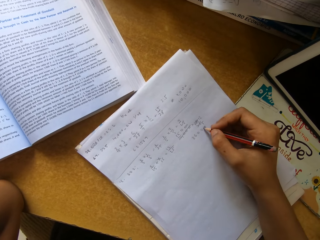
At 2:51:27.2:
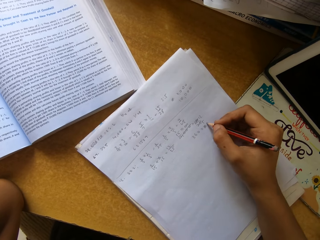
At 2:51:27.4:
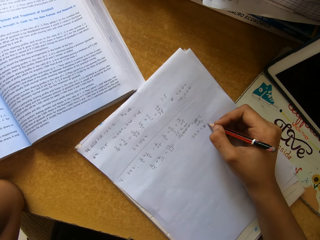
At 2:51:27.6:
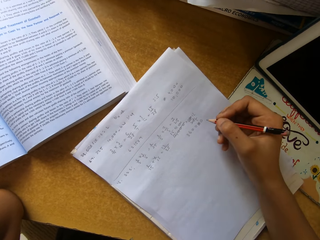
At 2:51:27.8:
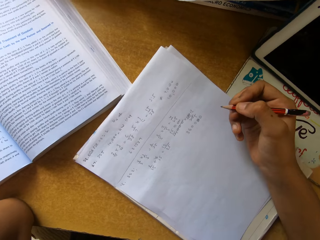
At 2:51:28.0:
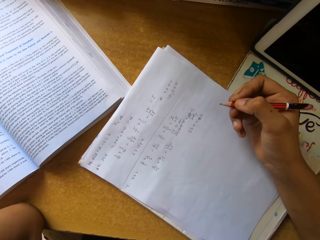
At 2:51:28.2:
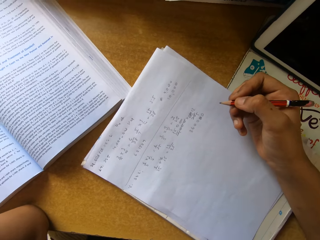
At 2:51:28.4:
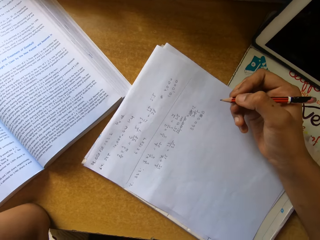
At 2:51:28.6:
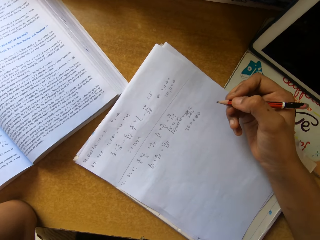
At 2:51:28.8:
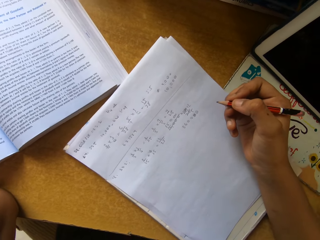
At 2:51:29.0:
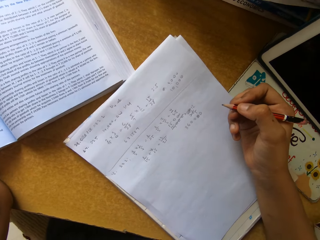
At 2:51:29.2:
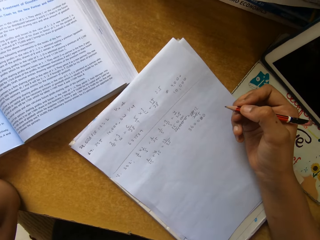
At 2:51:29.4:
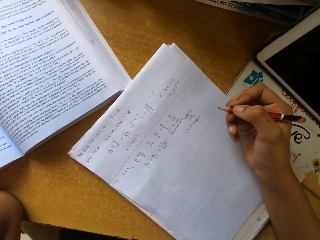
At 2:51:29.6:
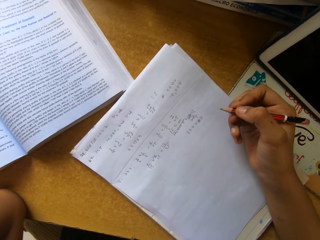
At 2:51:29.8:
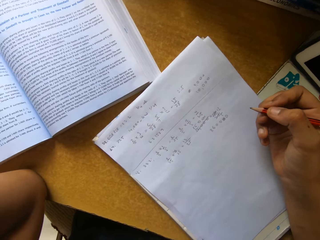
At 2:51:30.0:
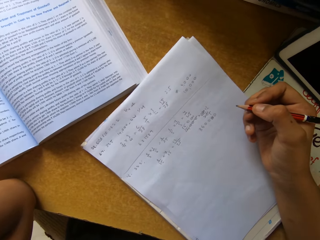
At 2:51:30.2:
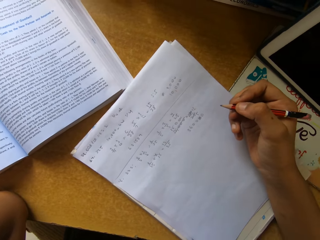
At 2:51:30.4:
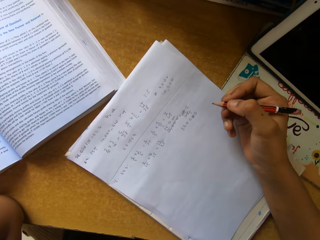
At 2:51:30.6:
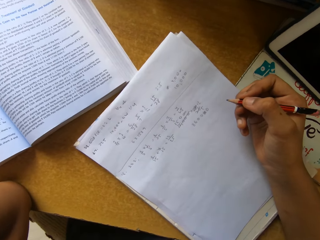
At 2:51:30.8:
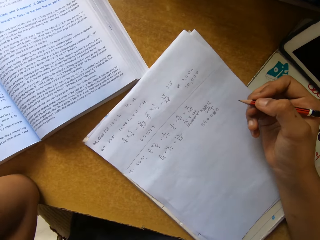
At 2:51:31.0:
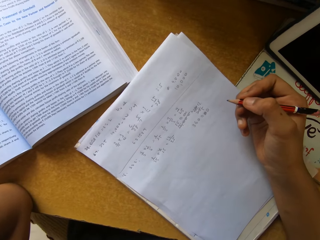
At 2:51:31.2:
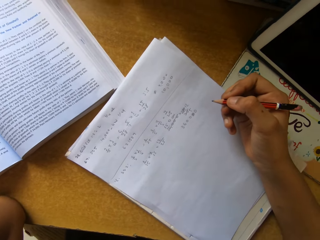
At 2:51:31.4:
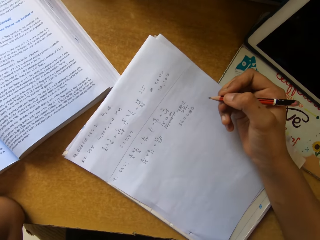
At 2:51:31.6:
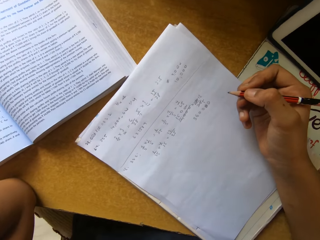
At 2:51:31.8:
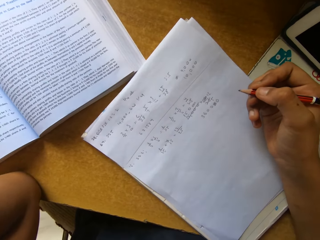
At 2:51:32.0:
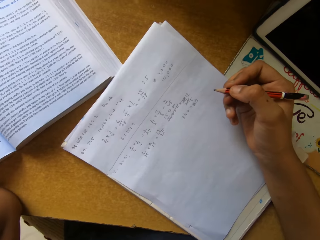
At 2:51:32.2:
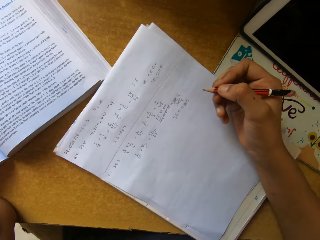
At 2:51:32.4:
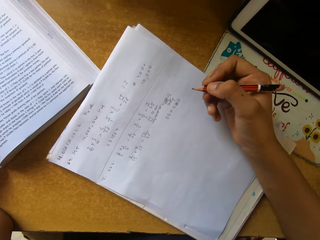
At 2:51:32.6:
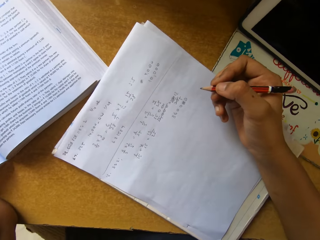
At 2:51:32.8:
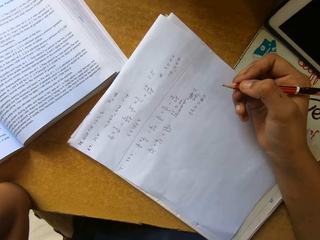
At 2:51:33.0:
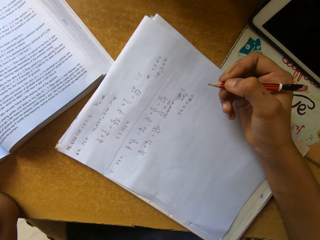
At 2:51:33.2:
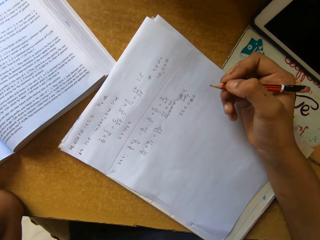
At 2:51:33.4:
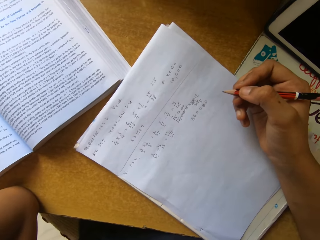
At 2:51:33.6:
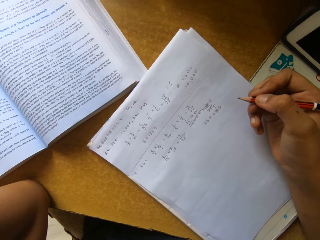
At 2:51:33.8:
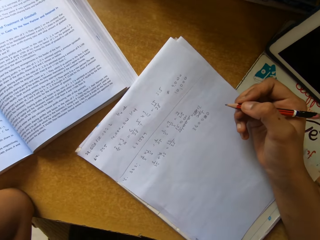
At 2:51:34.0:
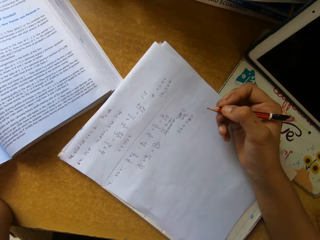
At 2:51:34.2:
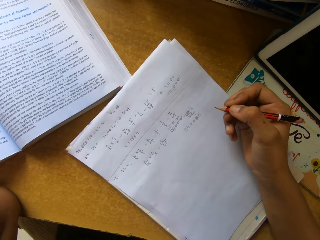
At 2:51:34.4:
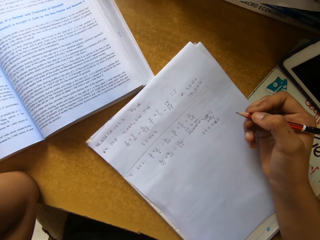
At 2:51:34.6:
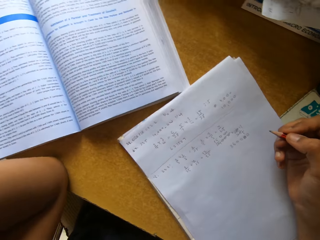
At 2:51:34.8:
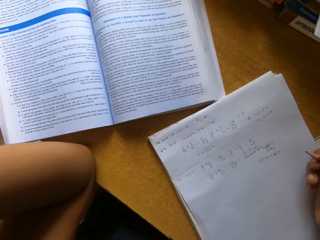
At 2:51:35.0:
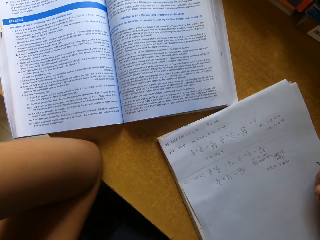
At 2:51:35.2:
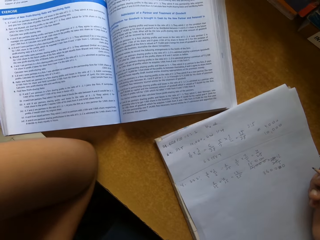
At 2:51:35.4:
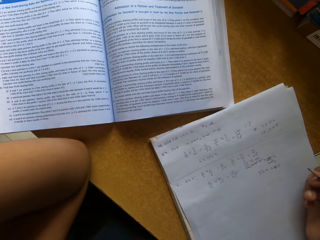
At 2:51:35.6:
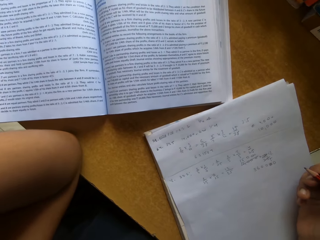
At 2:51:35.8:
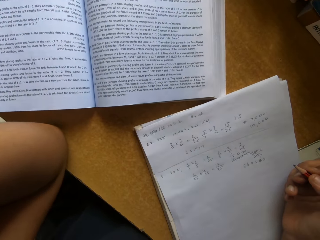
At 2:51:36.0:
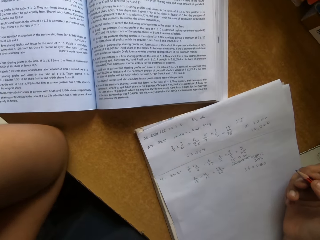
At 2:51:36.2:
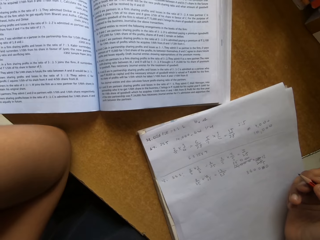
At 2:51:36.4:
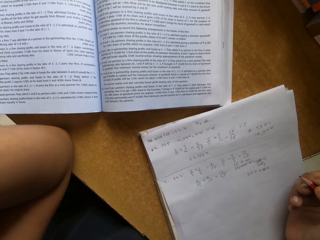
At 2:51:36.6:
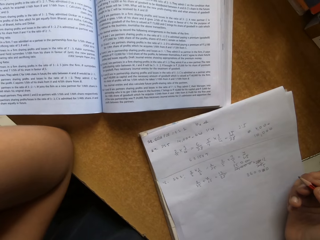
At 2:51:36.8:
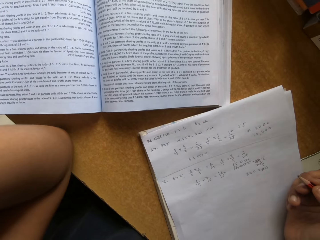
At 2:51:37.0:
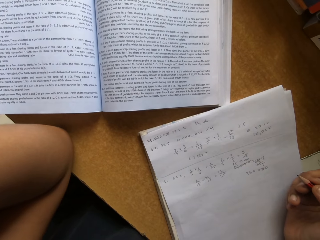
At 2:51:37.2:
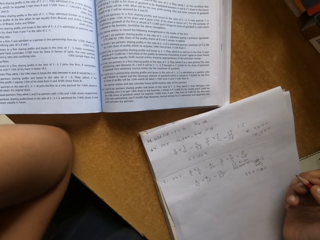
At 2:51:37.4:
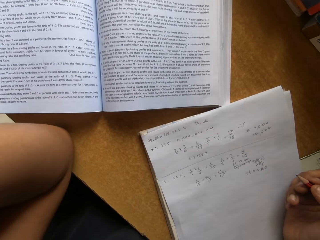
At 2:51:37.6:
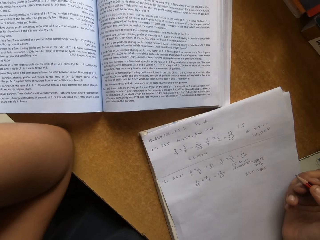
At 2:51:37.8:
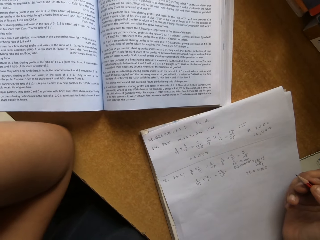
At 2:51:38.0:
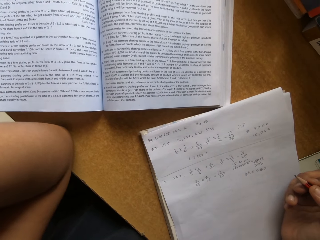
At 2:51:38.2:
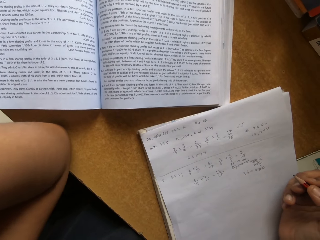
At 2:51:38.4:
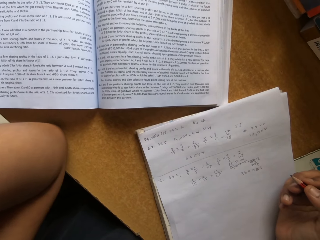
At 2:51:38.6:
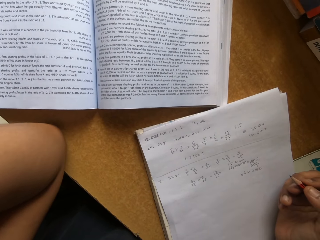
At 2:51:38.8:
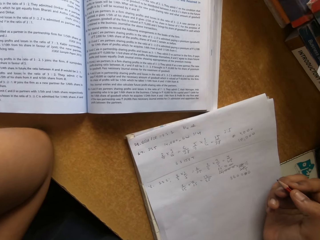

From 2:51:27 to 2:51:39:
The camera wearer writes on a book with a pencil. They read a text book.

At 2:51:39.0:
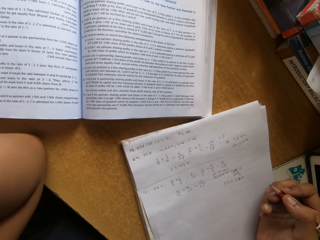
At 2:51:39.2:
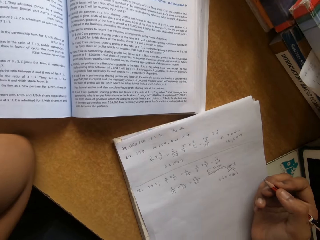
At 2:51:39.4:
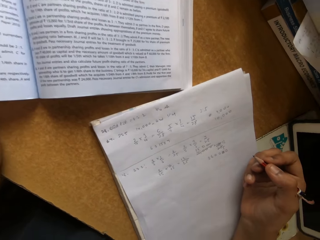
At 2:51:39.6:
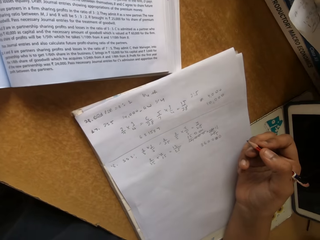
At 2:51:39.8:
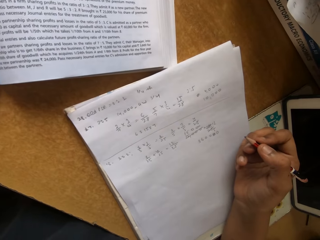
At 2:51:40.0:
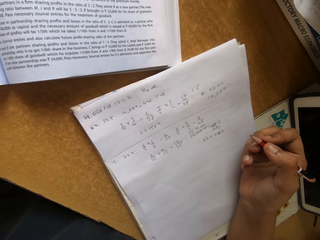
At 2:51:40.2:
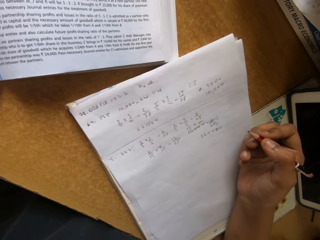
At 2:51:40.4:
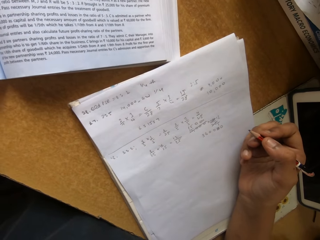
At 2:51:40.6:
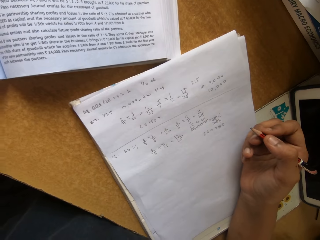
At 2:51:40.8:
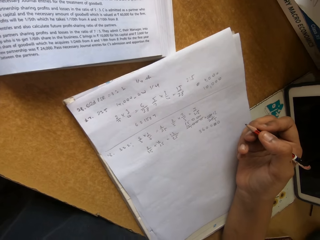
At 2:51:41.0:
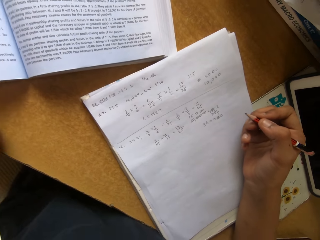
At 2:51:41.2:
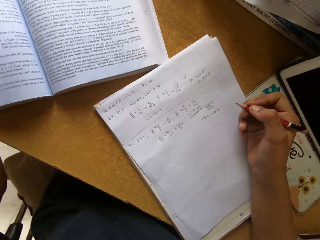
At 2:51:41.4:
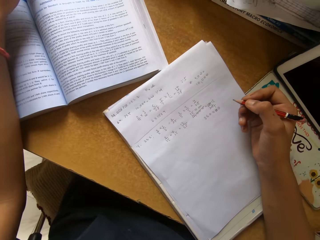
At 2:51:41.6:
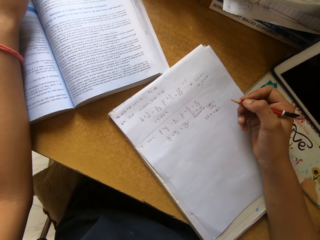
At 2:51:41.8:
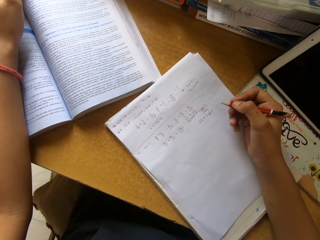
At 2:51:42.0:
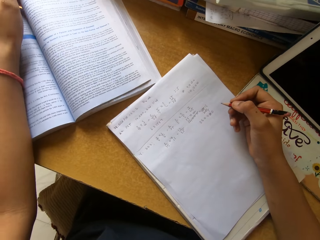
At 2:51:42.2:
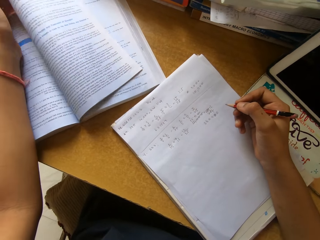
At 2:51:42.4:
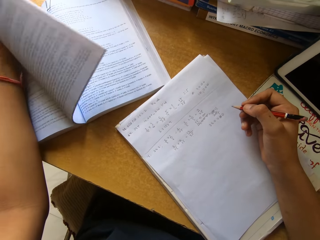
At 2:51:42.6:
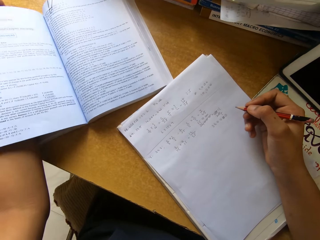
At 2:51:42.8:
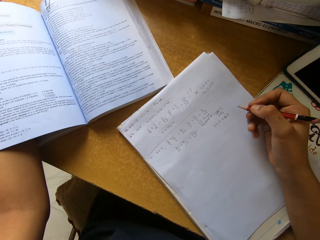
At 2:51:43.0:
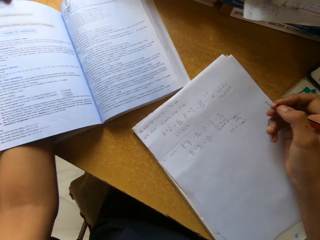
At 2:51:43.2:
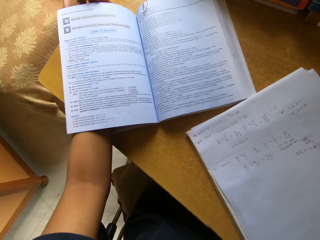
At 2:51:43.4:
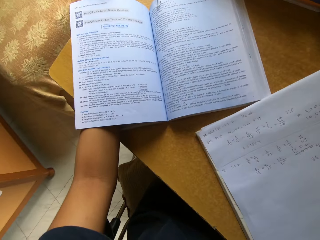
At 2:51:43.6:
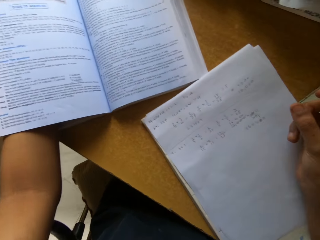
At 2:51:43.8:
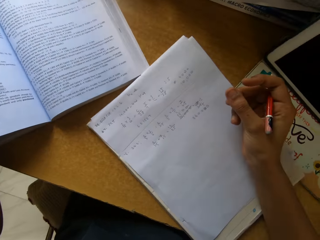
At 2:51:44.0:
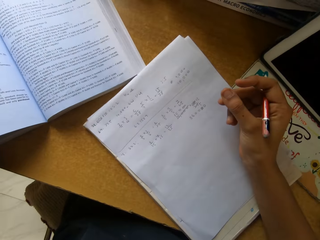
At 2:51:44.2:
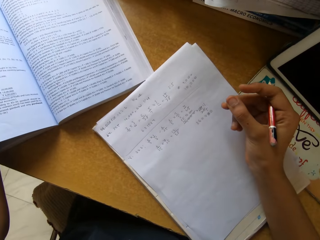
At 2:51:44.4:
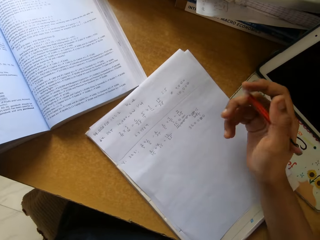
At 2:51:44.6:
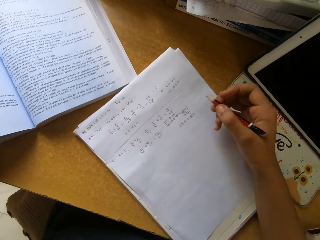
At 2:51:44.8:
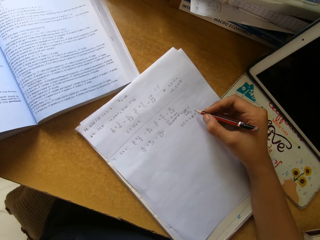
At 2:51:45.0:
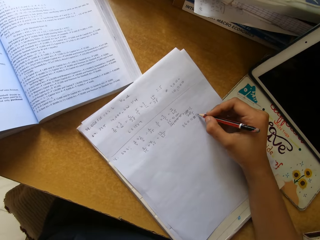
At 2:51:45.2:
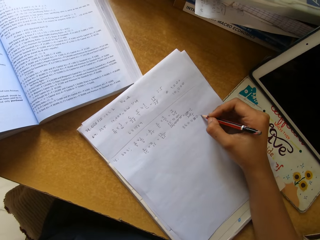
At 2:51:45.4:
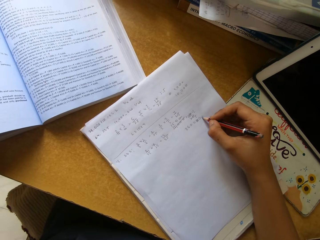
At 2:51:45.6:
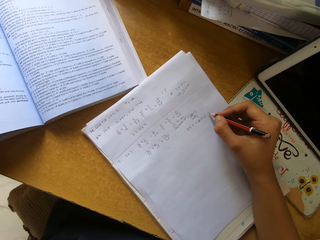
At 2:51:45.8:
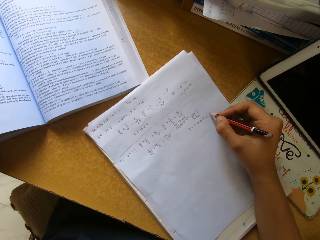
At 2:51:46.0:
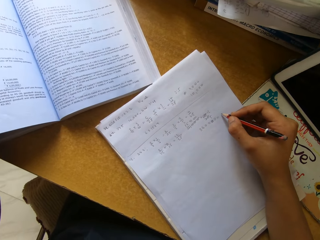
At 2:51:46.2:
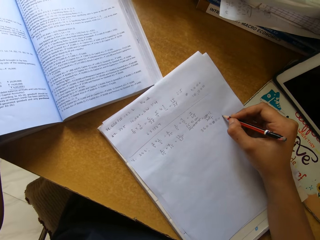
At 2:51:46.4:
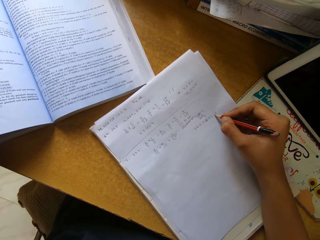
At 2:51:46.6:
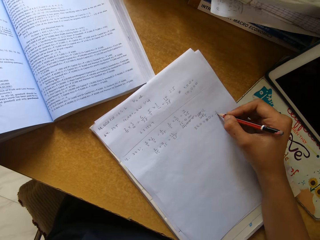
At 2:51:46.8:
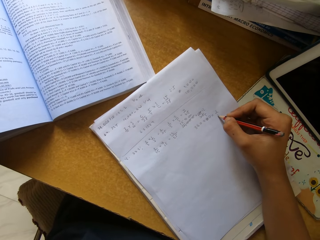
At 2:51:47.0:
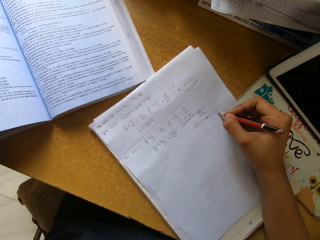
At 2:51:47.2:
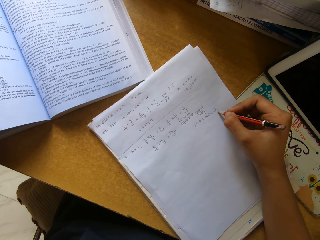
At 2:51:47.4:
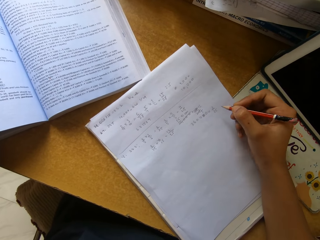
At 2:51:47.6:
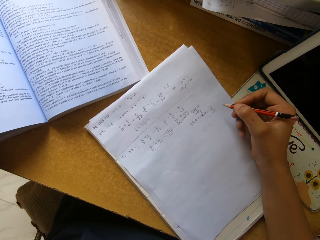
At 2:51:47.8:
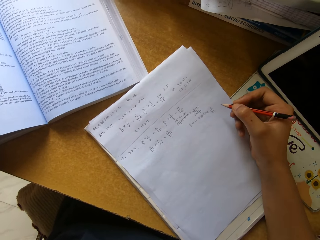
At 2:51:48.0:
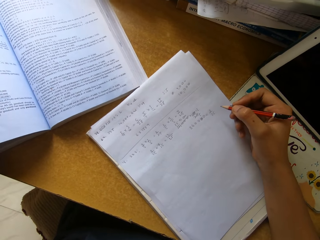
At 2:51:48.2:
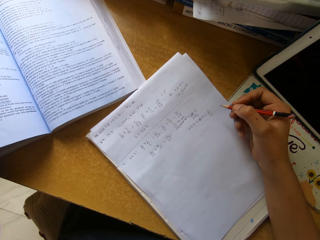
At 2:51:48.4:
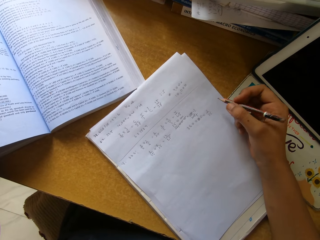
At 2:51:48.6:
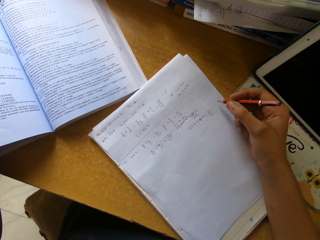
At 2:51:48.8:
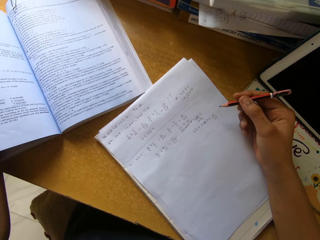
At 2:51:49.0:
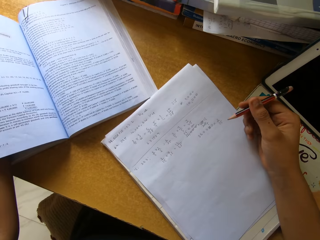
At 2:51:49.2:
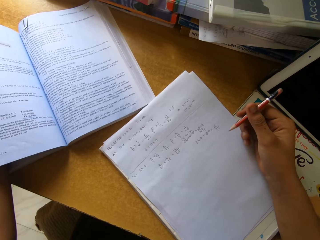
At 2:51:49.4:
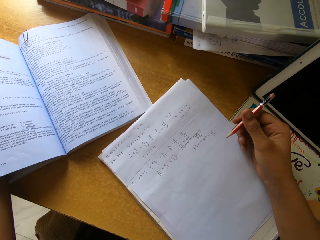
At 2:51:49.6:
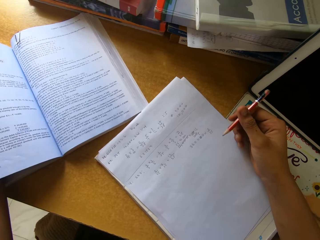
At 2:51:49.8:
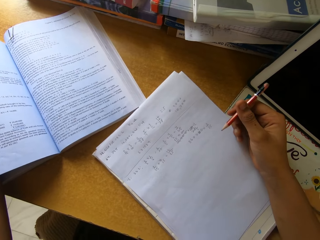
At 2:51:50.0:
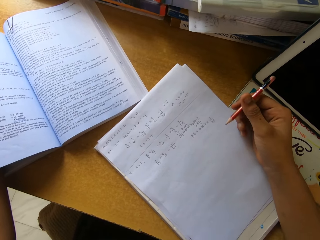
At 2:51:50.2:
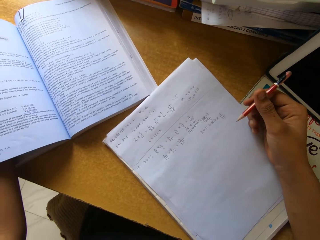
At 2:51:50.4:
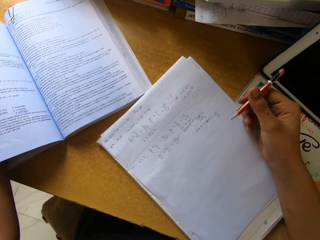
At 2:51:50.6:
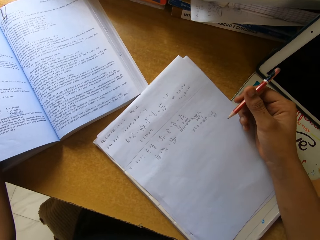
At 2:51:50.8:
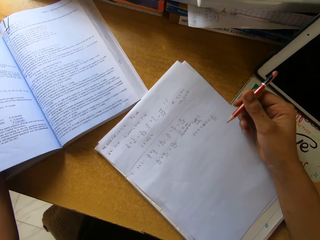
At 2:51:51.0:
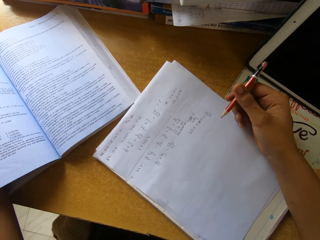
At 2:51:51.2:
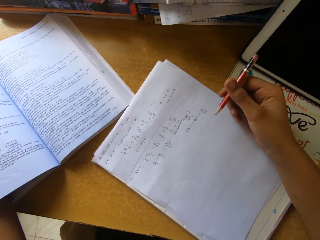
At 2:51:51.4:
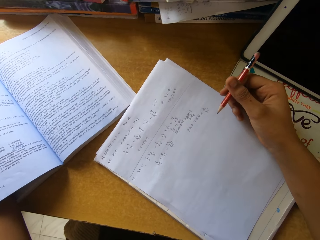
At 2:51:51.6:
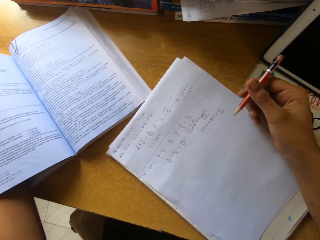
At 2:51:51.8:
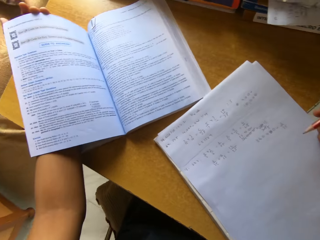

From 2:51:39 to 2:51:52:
The camera wearer turns pages of a book. They read the text book. They write on the book with a pencil. They read the text book.
